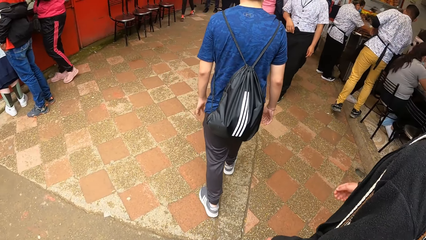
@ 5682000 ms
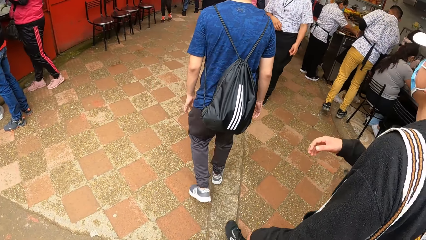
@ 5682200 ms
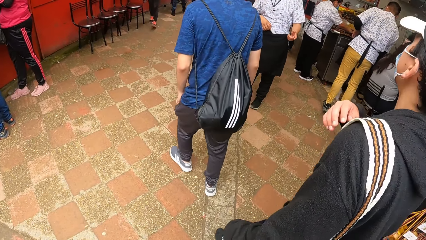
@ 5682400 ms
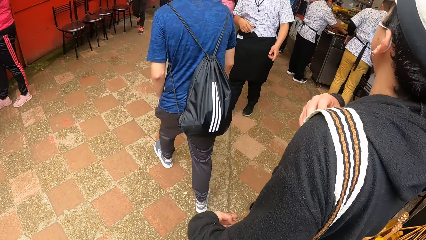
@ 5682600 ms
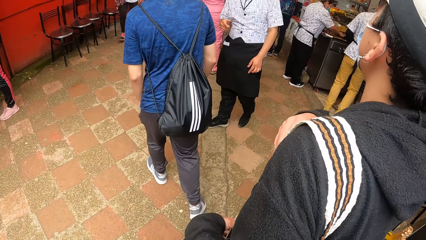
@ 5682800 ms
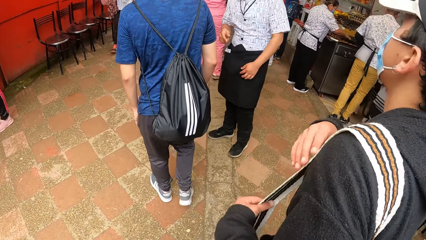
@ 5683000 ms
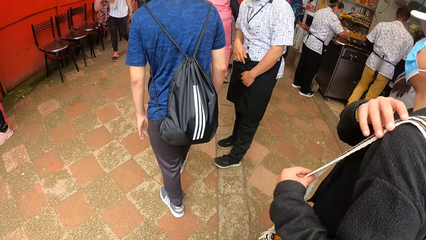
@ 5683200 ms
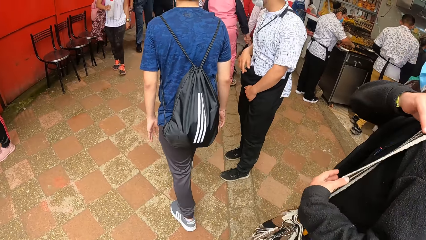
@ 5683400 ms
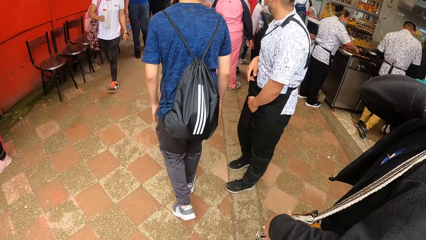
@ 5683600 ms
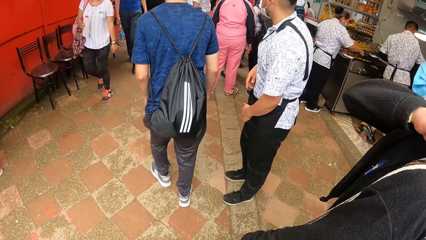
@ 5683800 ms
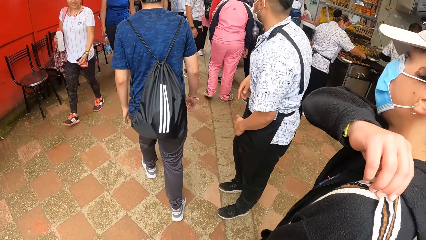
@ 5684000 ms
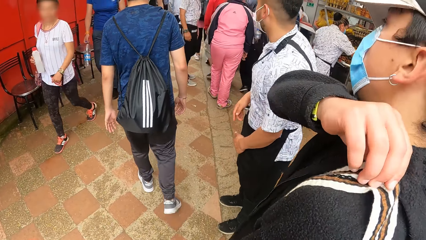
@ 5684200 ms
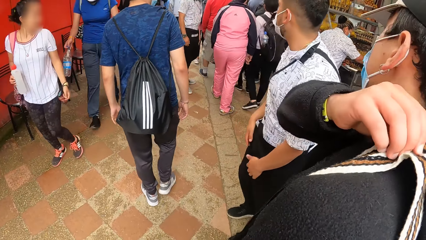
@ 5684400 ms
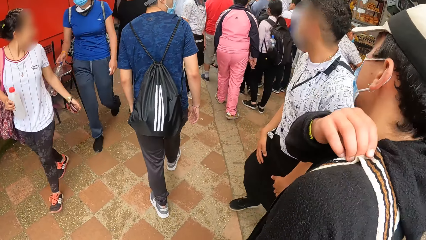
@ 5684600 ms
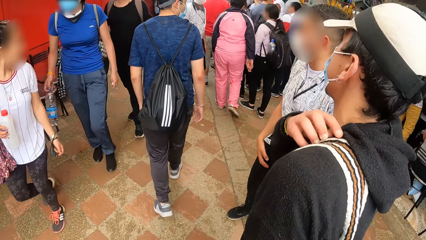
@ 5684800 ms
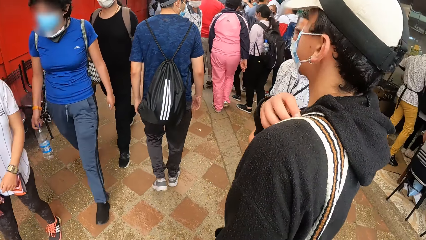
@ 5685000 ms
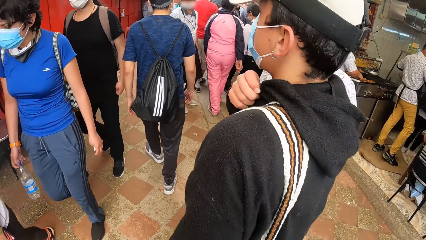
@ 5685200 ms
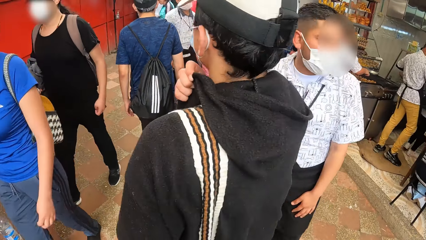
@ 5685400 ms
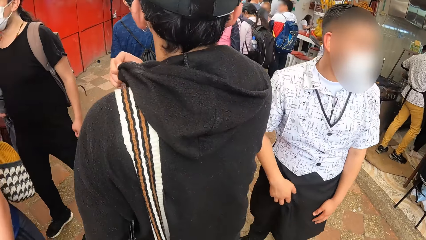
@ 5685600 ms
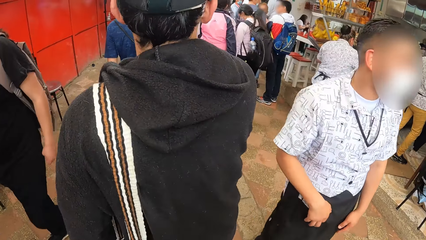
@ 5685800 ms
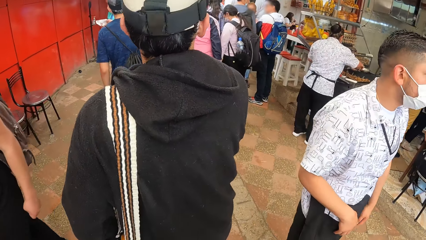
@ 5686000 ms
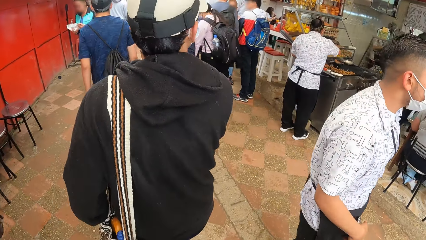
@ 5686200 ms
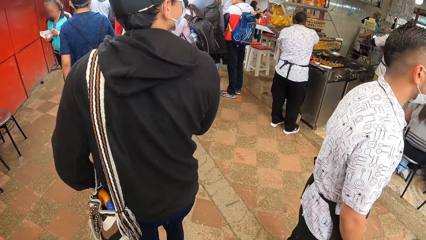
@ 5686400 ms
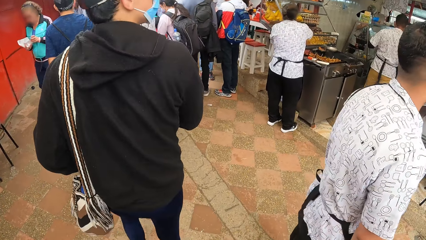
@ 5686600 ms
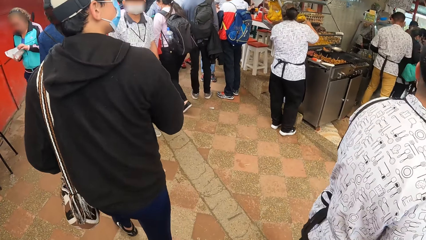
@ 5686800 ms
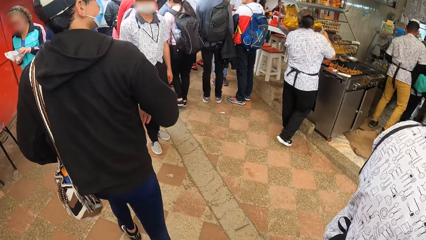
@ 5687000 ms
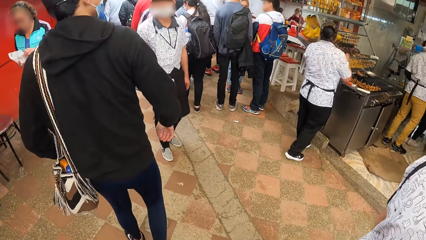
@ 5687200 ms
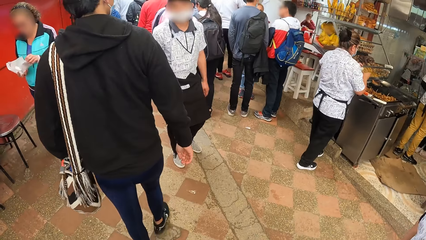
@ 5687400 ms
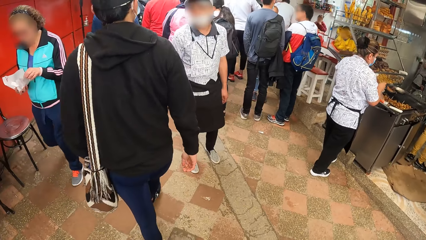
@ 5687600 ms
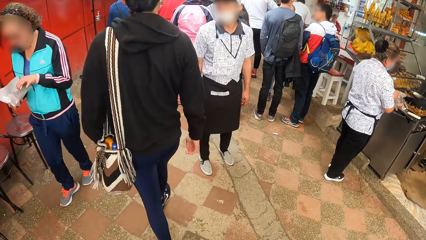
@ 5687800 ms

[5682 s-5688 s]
The other man adjusts the bag on his shoulder with both hands.

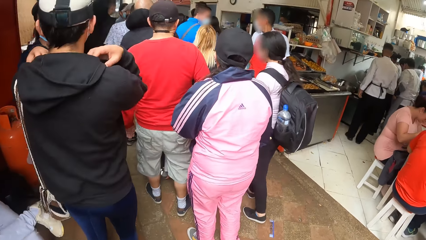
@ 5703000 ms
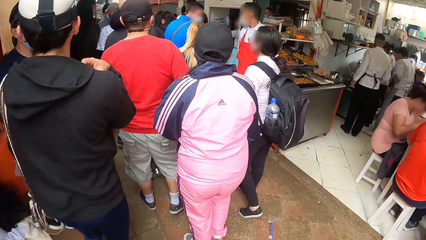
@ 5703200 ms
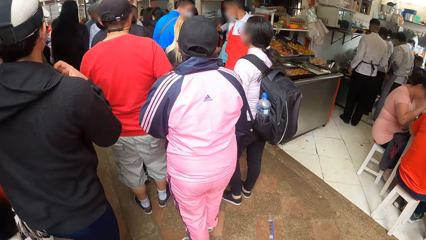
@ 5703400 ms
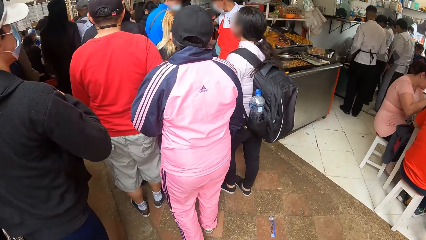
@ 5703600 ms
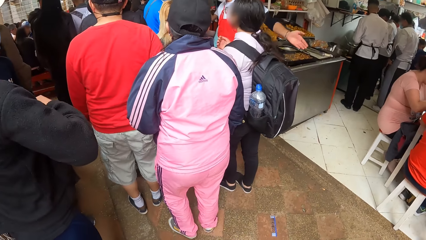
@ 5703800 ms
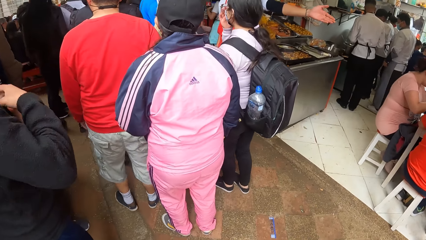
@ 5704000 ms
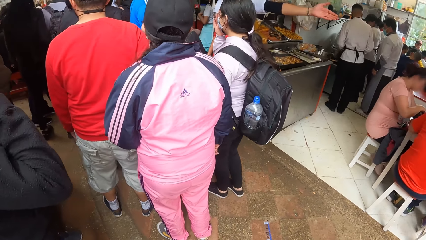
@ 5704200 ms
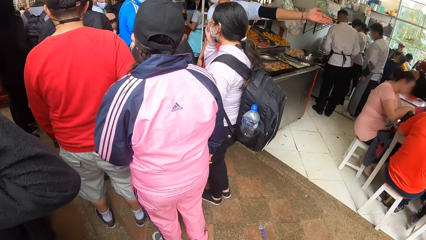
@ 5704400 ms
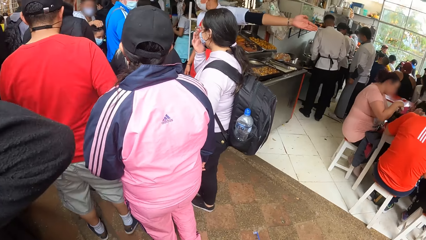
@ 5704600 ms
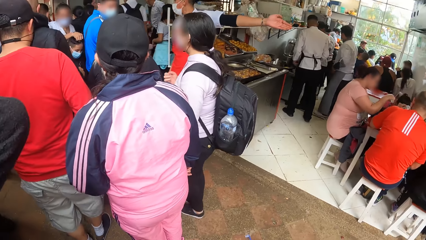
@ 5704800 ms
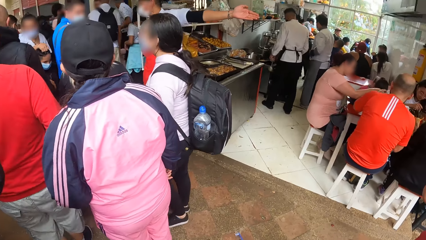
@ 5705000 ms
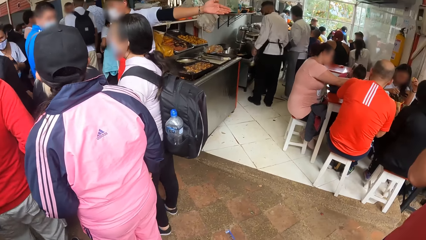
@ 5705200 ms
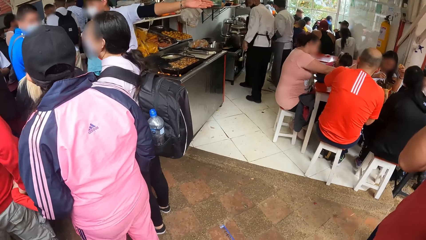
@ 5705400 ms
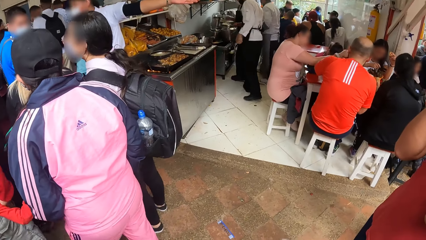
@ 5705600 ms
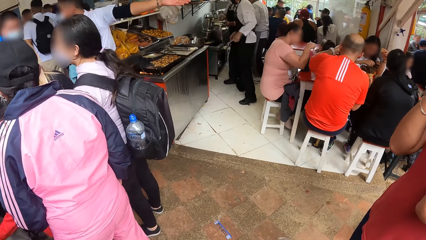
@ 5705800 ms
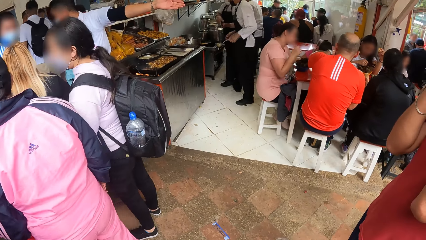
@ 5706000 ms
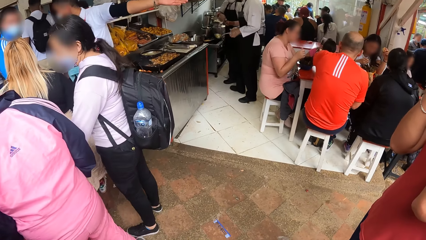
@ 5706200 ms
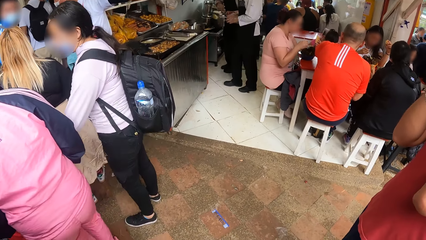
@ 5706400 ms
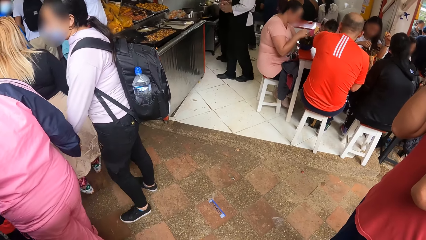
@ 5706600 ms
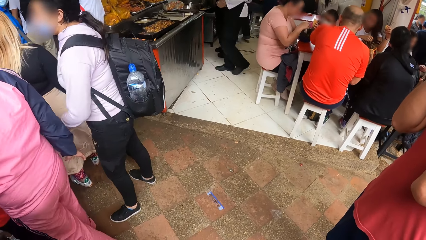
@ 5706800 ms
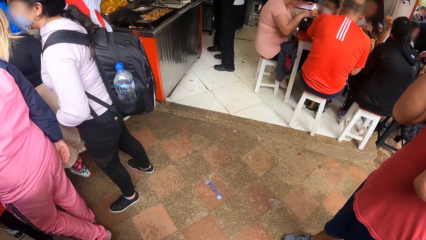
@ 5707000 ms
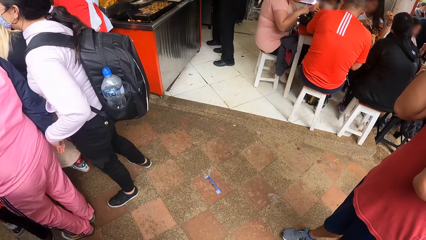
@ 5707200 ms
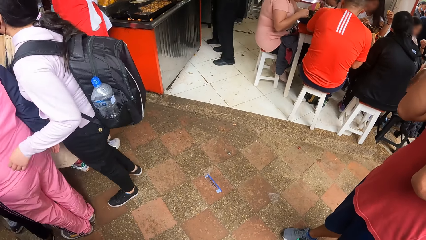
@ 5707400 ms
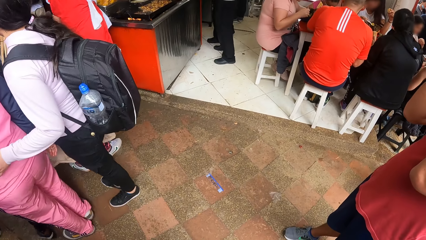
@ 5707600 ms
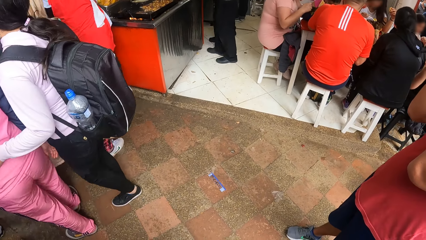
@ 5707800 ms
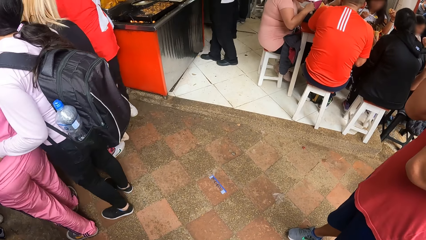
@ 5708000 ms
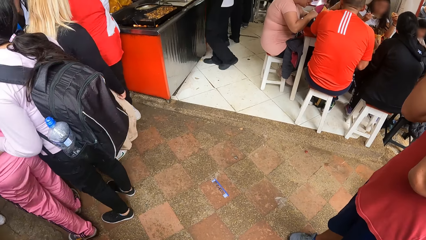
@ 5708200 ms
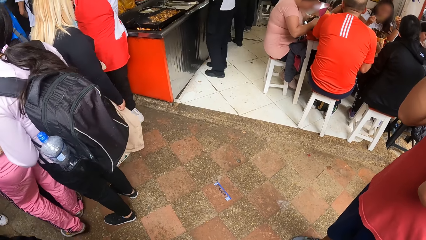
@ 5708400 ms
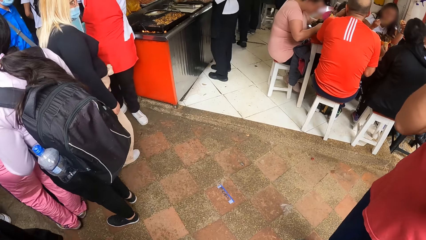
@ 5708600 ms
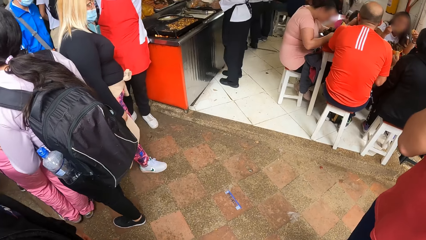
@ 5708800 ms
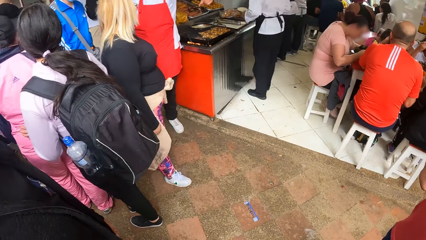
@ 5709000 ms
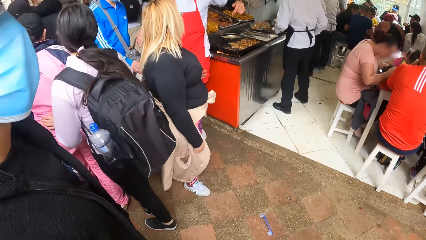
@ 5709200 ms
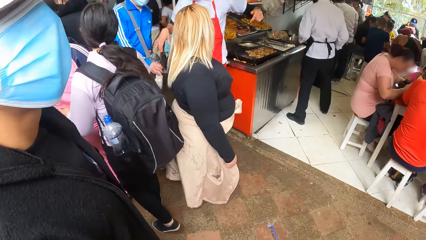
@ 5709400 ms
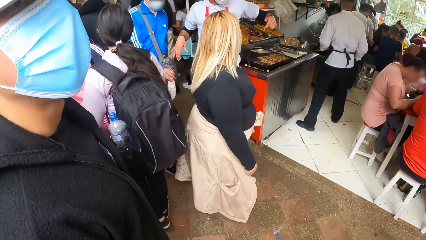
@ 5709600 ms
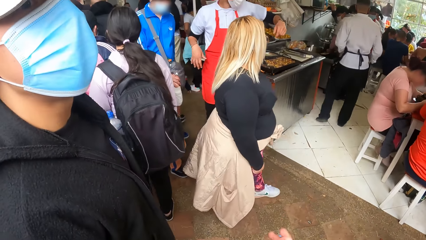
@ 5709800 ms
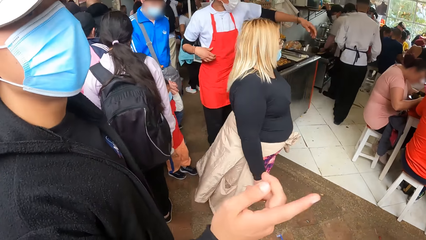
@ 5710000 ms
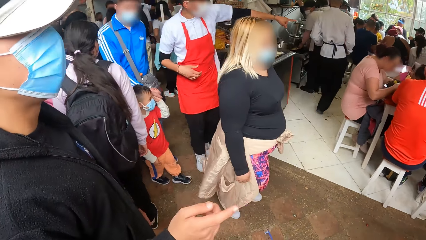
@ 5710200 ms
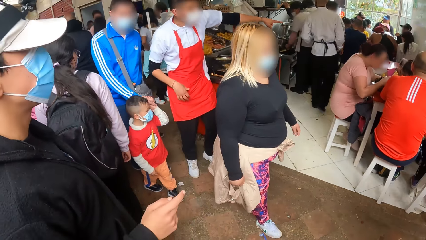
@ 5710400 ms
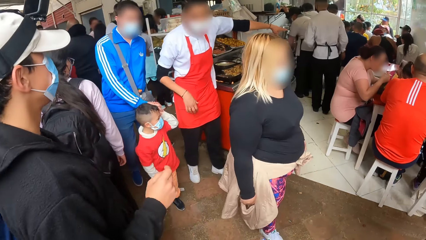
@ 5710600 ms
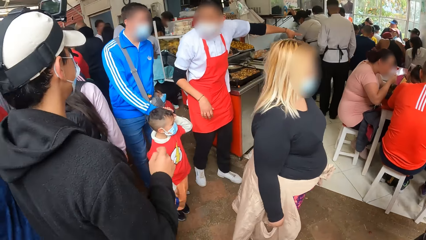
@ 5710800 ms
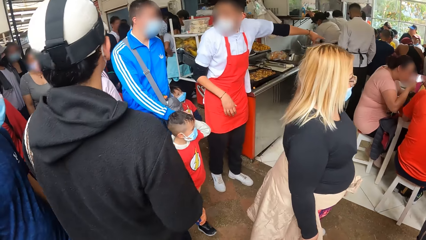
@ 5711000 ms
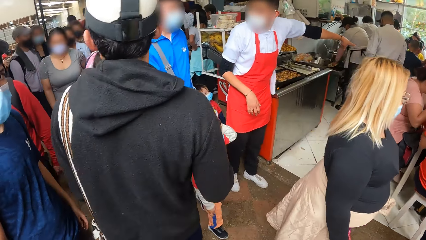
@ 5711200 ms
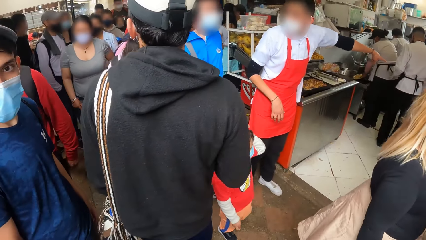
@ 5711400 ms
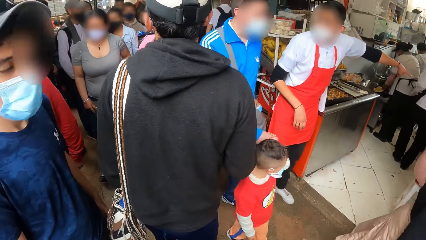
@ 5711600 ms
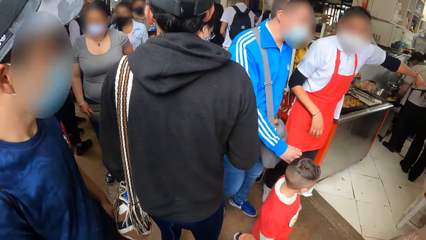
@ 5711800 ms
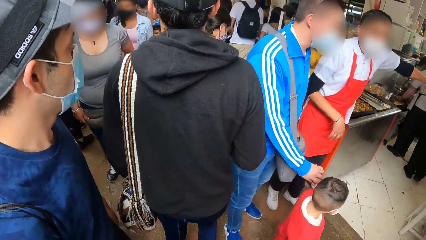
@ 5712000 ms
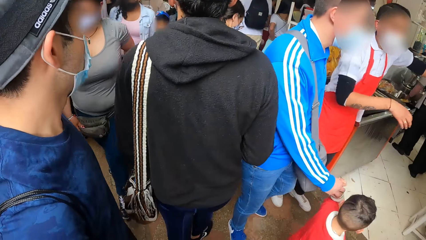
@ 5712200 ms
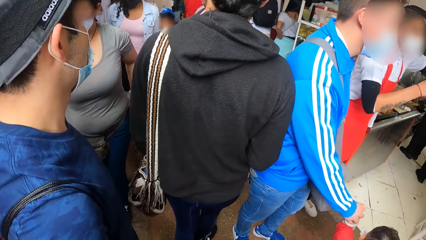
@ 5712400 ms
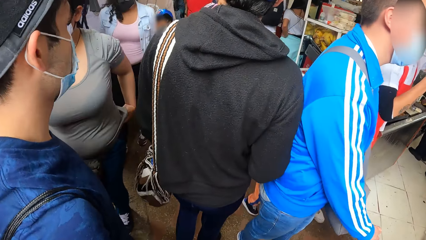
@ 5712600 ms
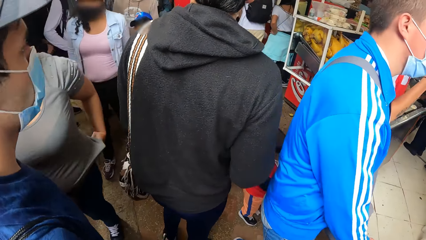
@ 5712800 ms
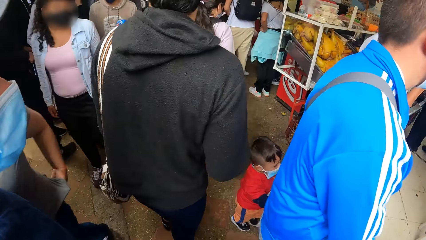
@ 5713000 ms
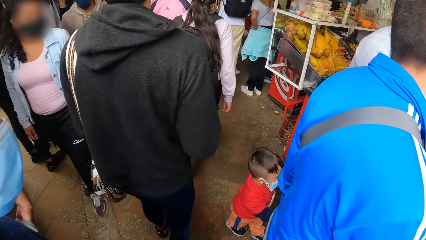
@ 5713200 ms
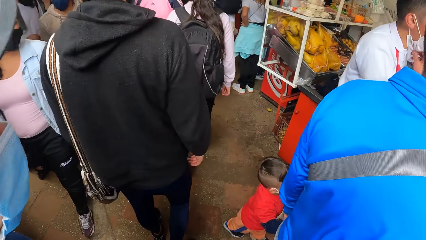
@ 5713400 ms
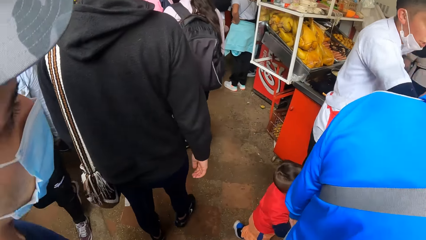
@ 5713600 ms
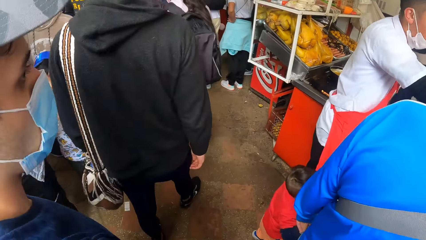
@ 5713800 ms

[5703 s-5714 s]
The camera wearer walks along the pavement. They wait in front of a restaurant with the first man and the second man. They walk through the open market with the first man and the second man. They look around.
